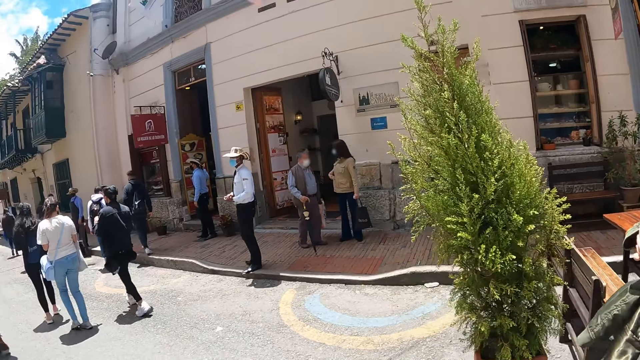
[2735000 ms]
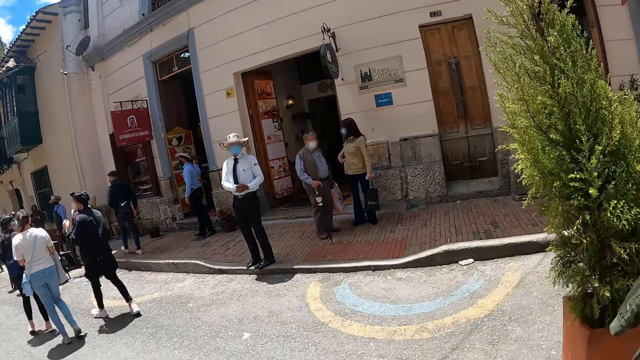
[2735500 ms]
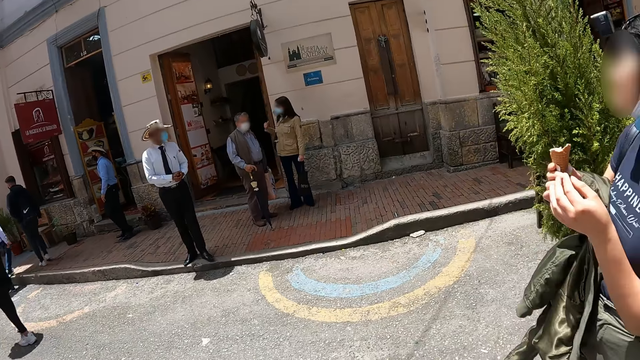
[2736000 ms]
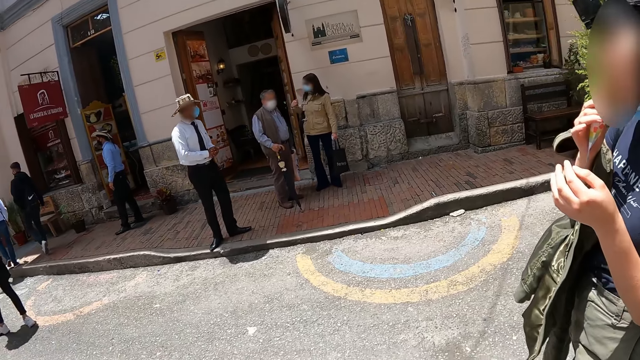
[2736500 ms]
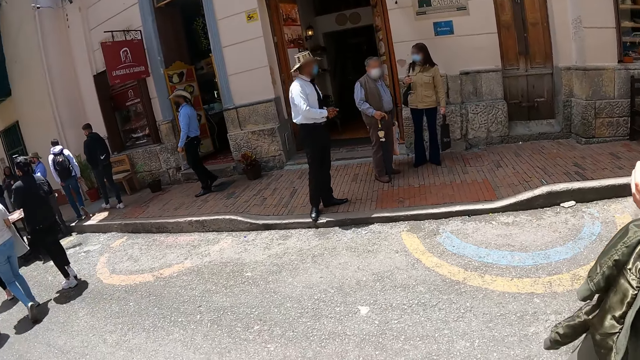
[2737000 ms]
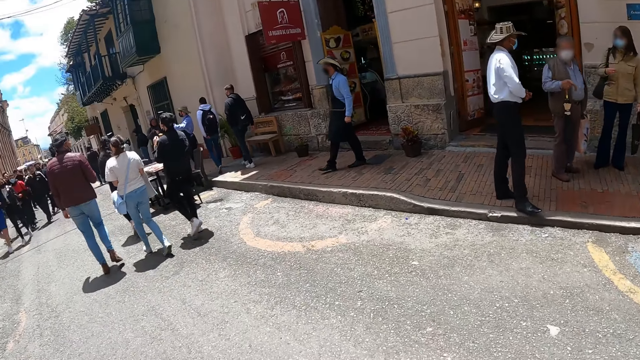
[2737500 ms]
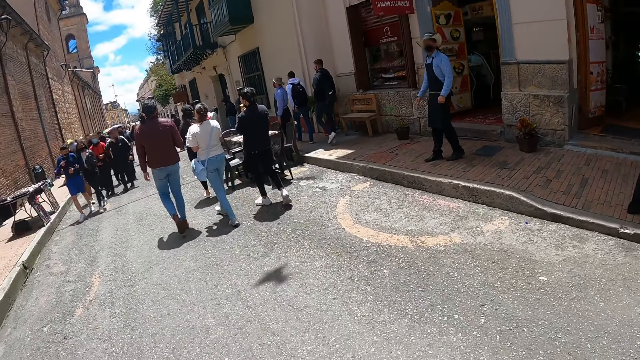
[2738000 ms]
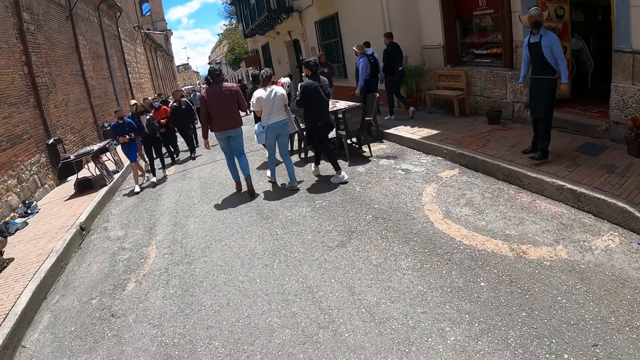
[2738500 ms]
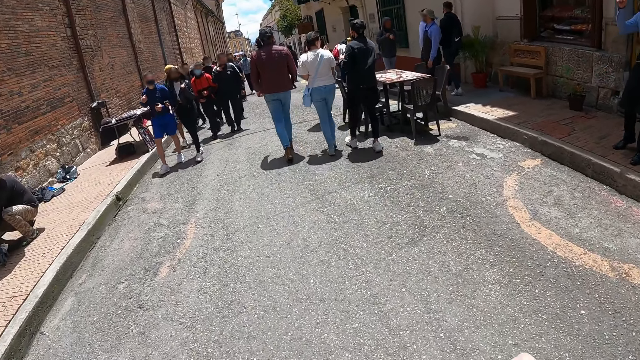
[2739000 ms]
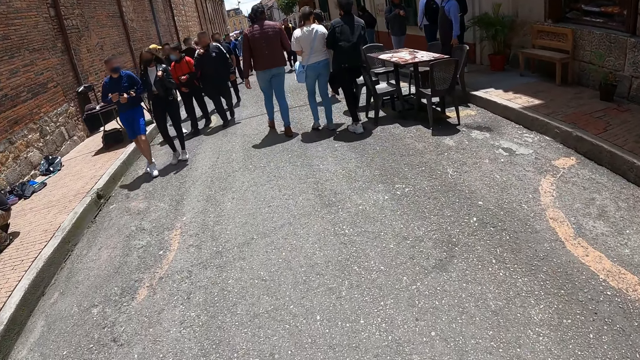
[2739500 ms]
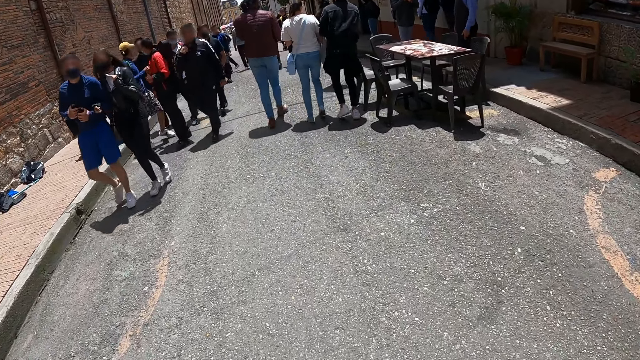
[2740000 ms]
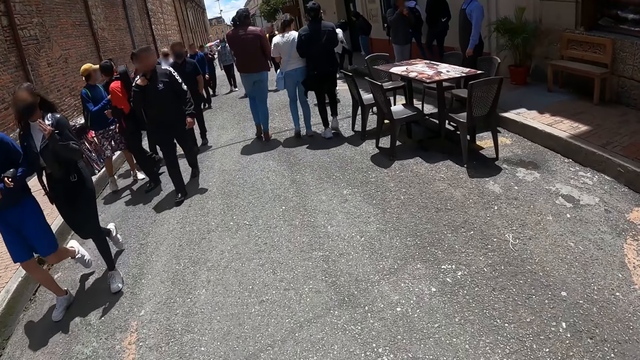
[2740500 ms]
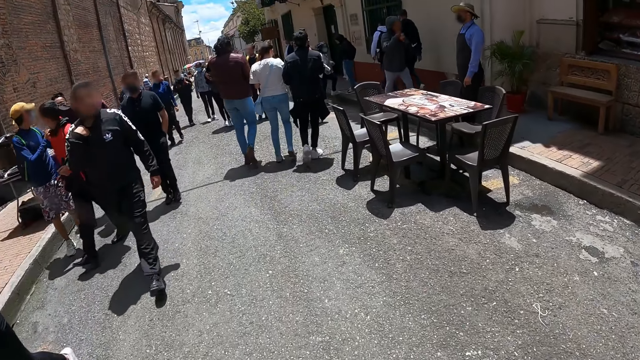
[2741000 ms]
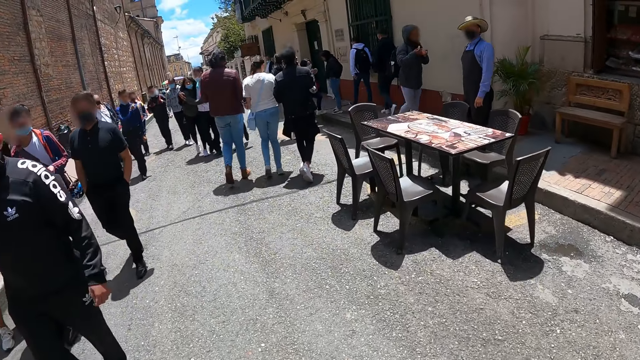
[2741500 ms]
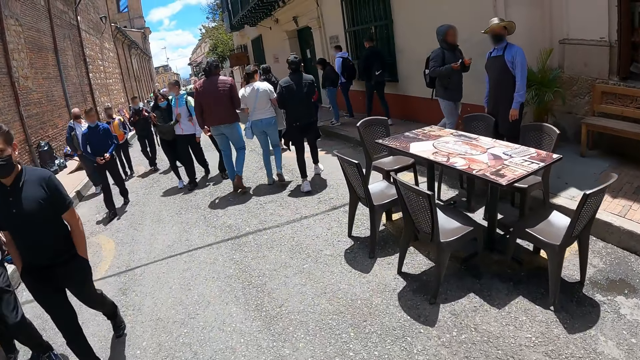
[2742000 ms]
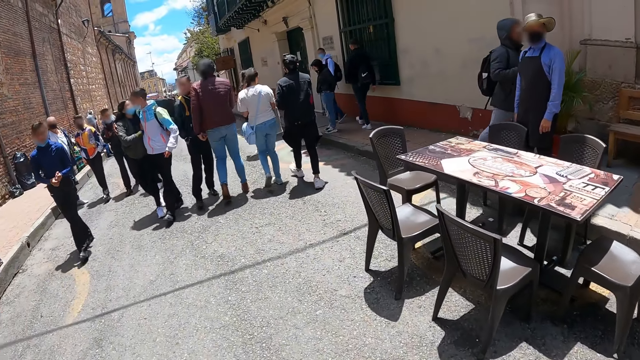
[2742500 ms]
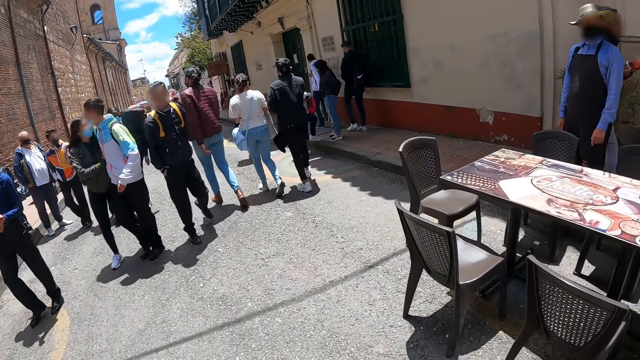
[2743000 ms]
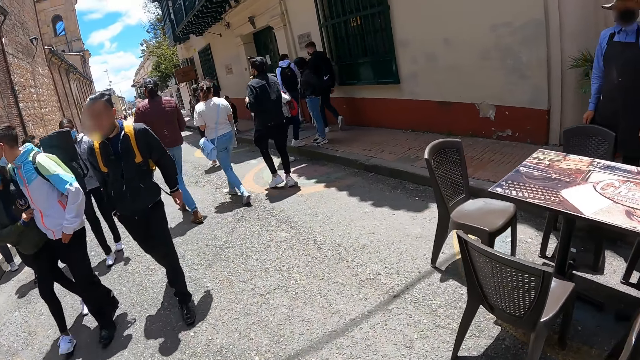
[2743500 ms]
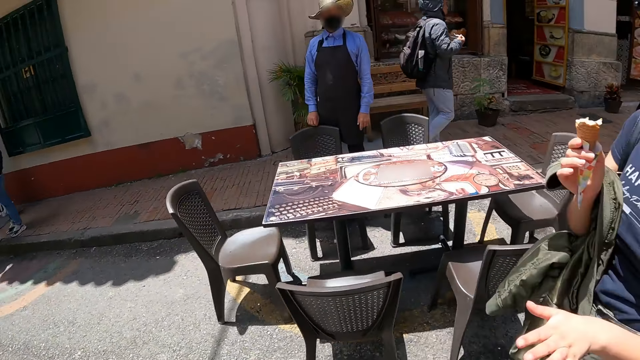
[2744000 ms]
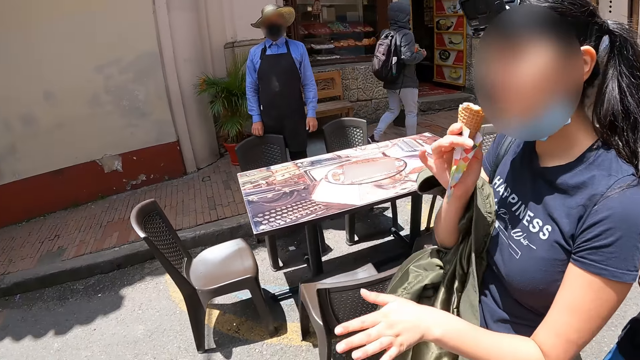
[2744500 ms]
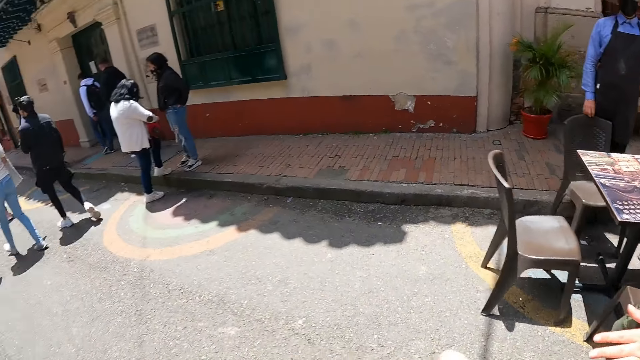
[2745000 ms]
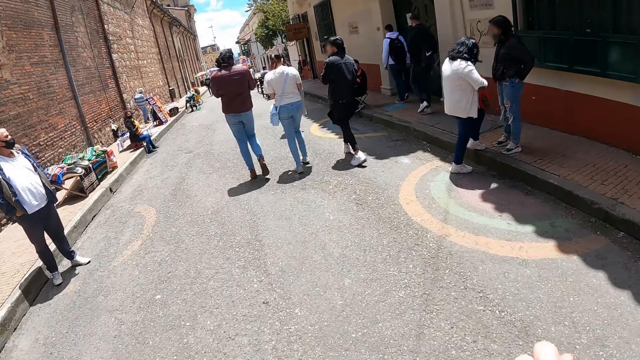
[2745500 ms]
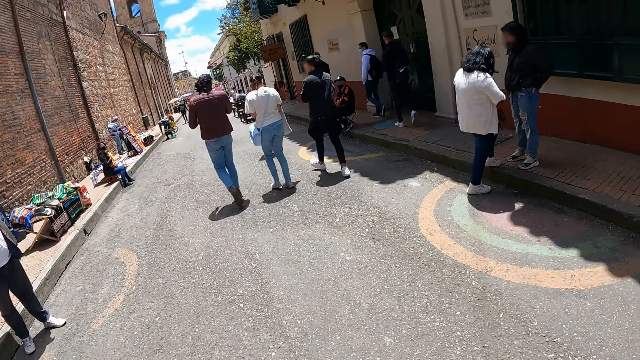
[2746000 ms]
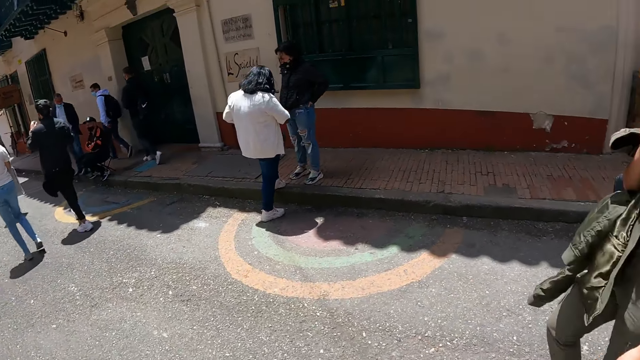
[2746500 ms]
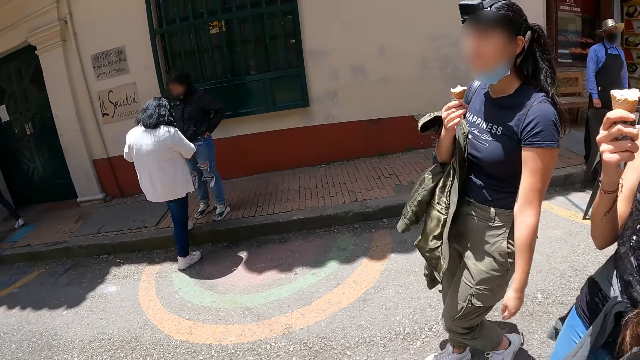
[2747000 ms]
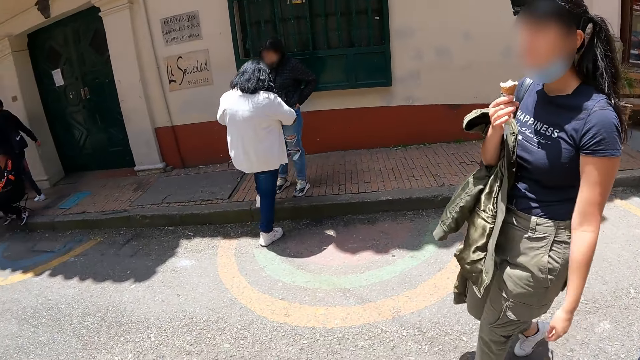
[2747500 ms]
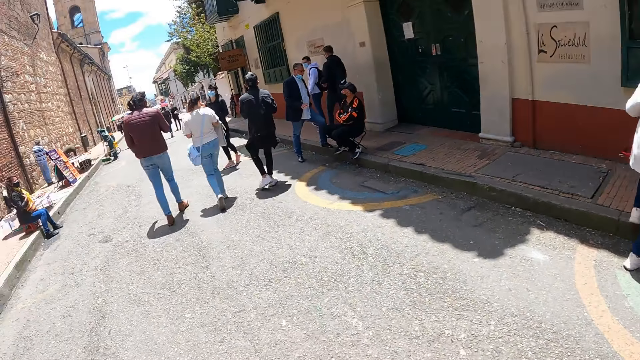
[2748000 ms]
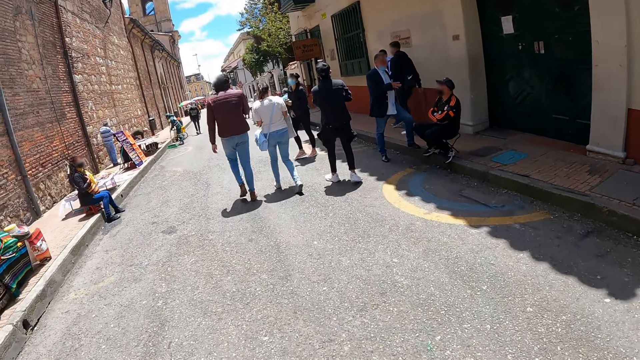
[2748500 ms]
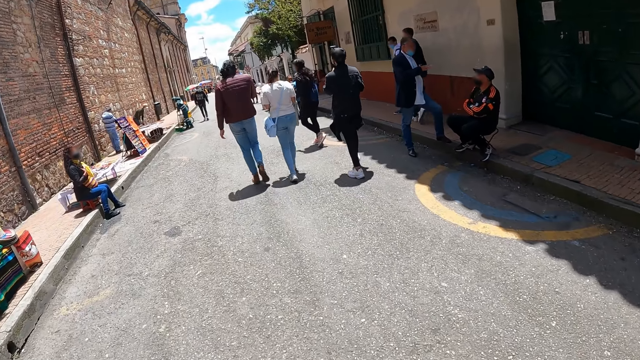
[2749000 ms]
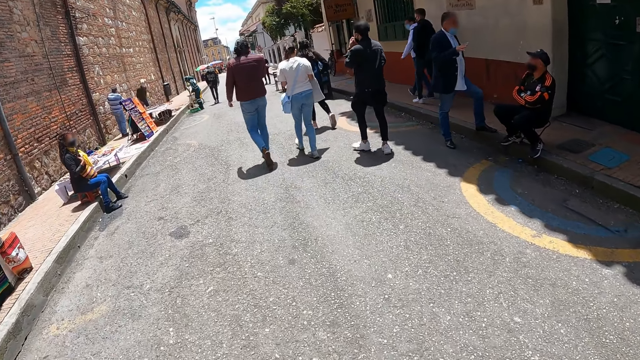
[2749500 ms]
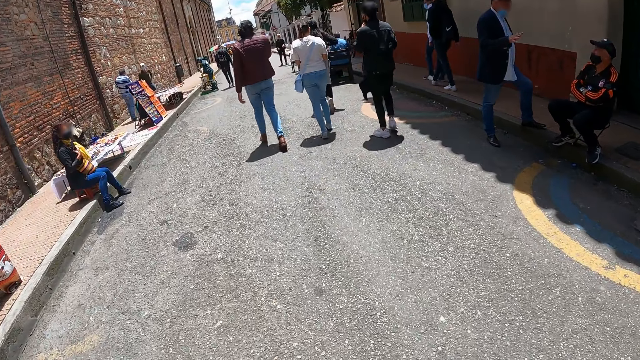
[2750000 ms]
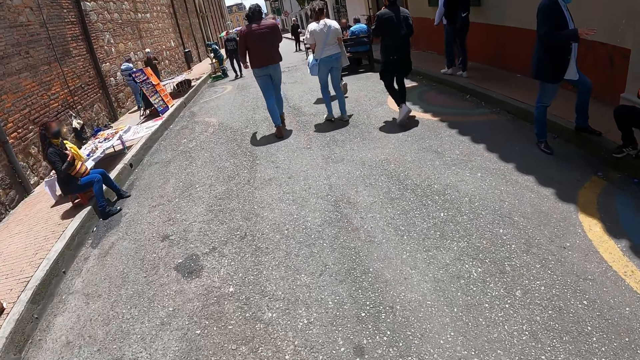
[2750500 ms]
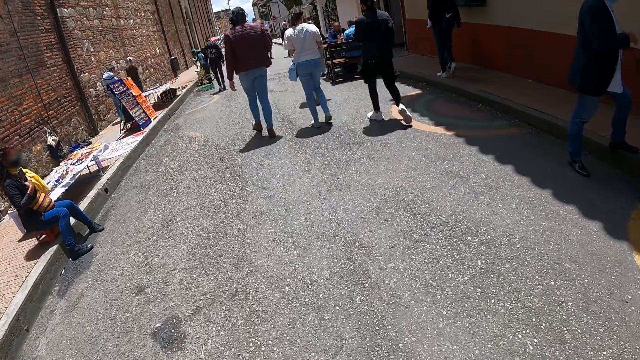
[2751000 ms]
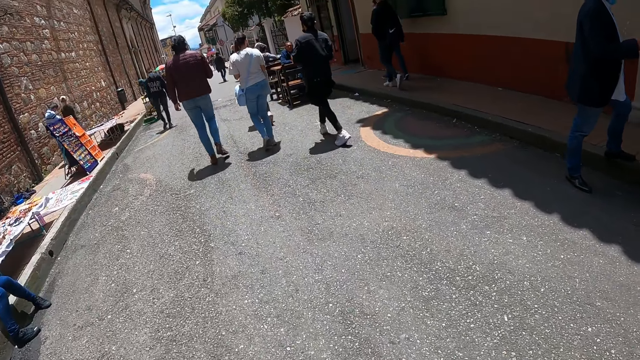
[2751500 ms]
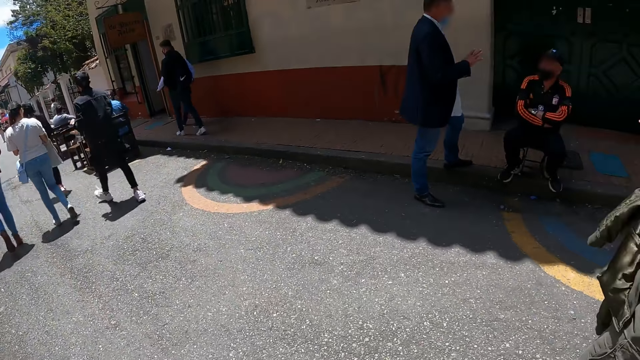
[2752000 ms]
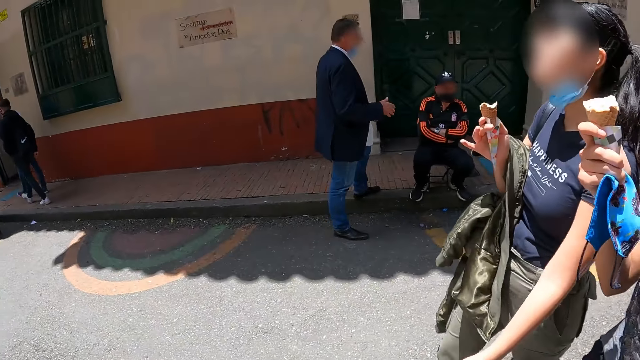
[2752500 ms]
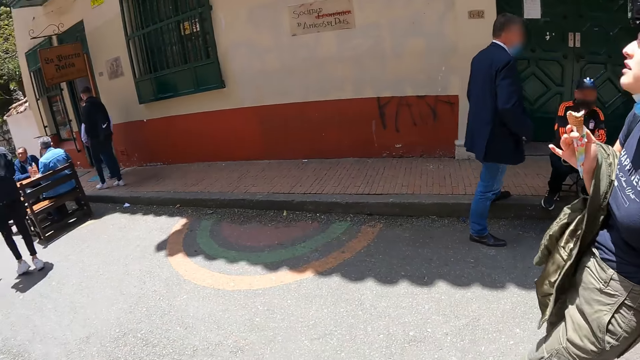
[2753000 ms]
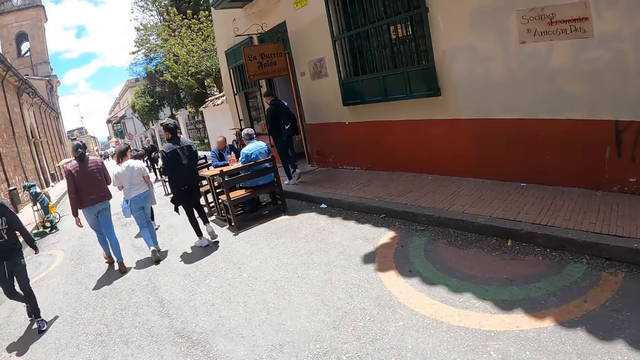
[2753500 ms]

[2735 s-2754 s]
The camera wearer raises a hand. They walk along in the street. They look around. They walk along in the street.

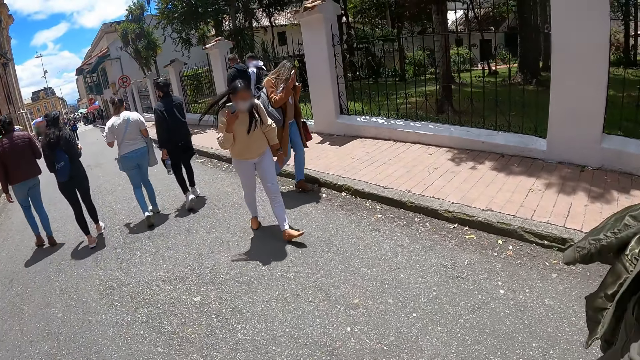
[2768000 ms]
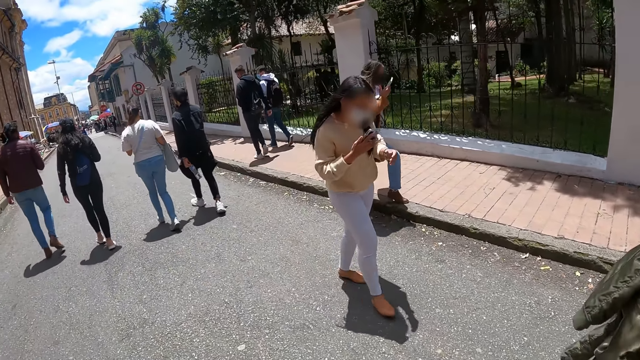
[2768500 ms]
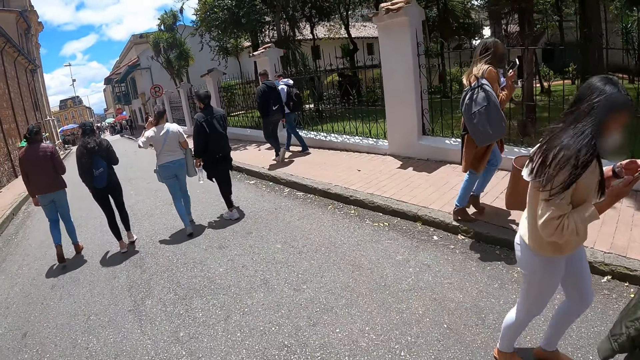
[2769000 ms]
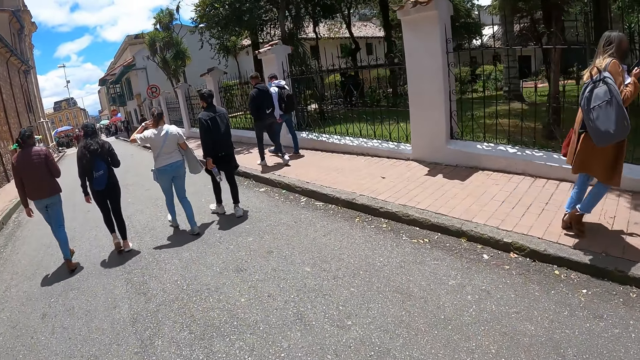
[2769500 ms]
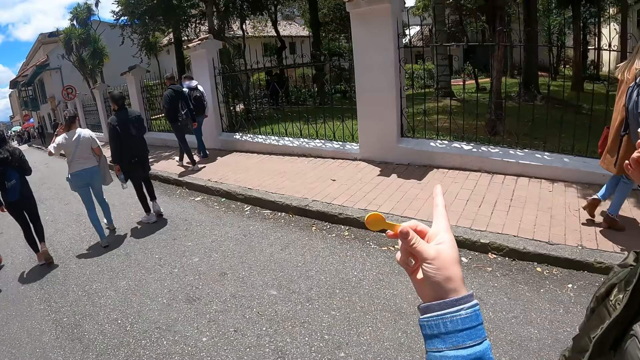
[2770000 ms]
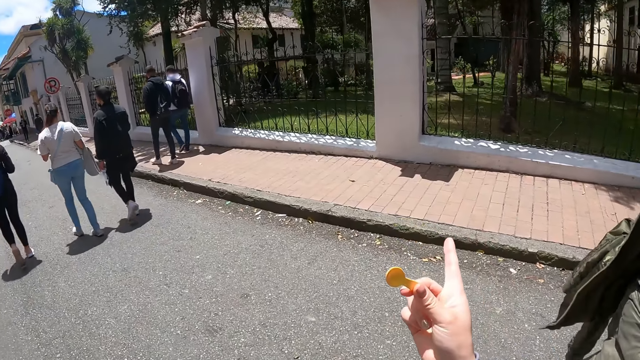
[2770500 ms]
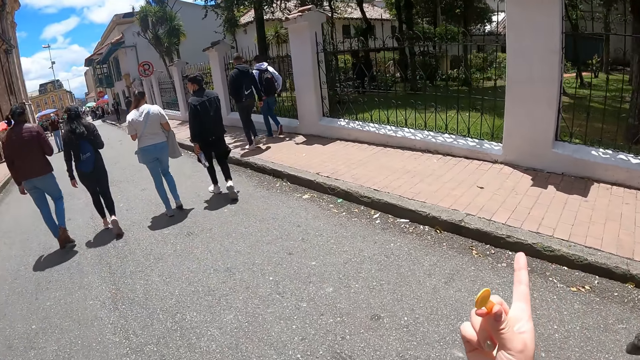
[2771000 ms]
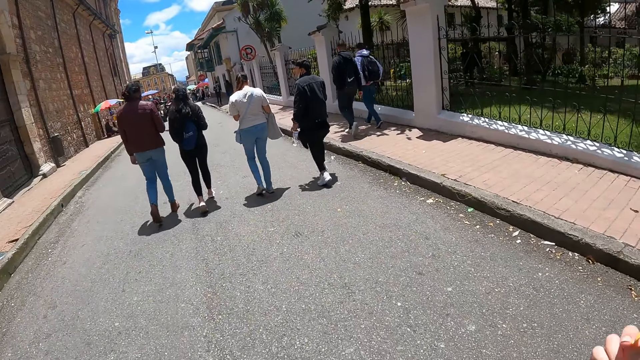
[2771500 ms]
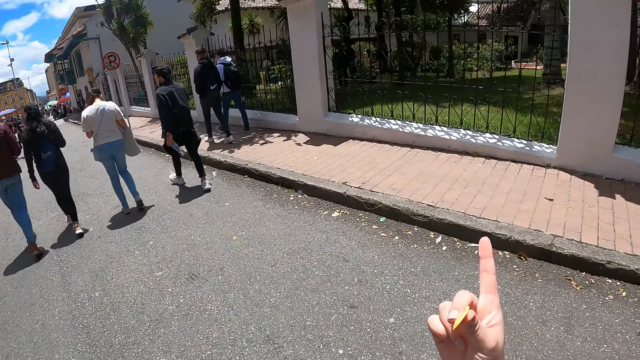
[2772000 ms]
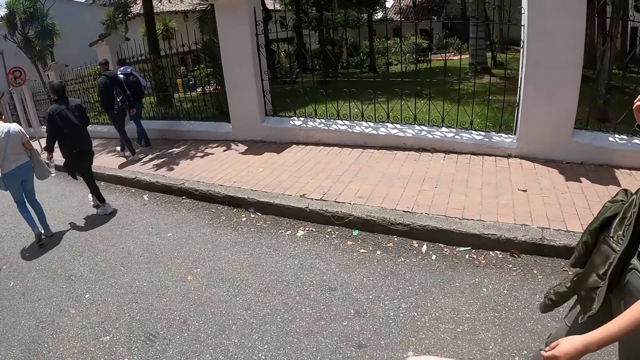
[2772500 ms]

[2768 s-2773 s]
The camera wearer points aside.
